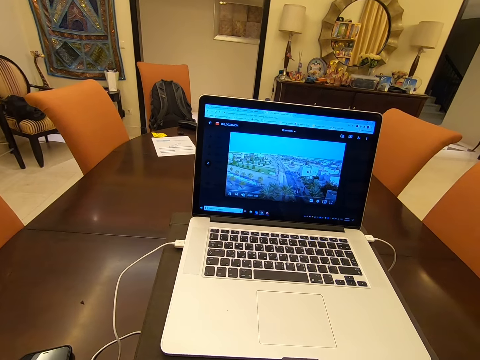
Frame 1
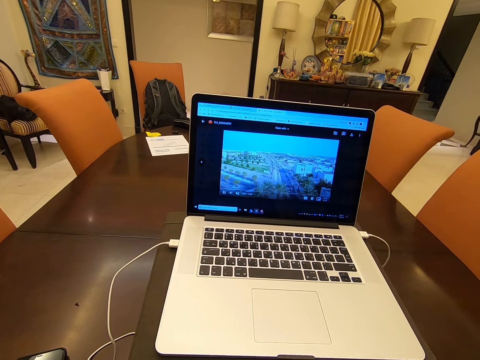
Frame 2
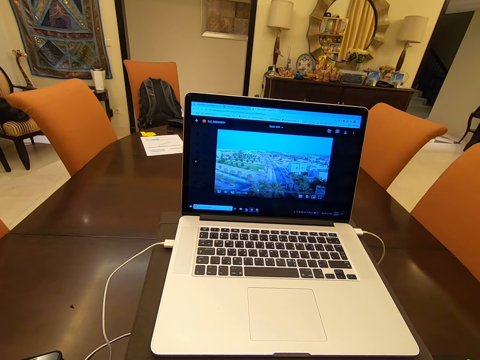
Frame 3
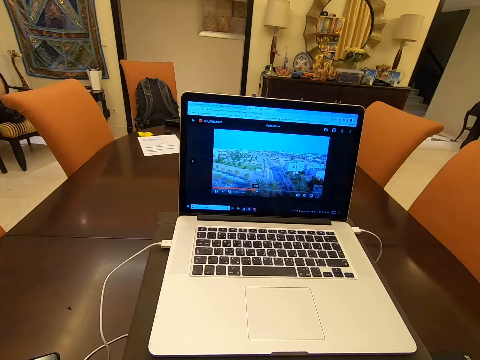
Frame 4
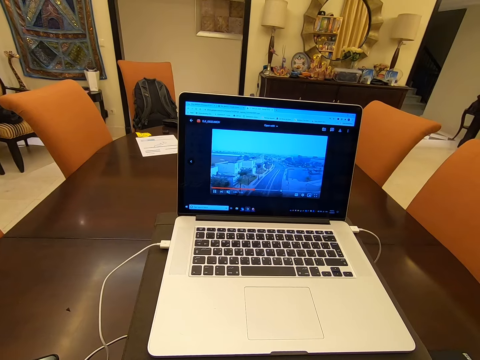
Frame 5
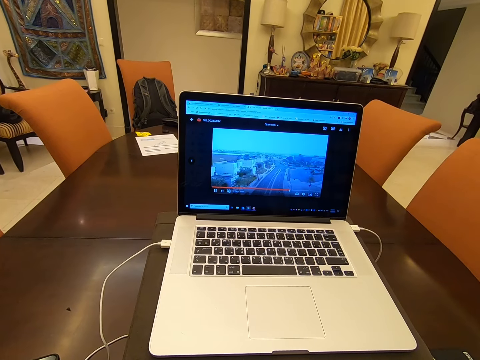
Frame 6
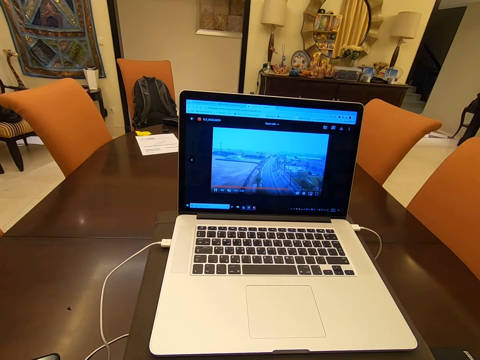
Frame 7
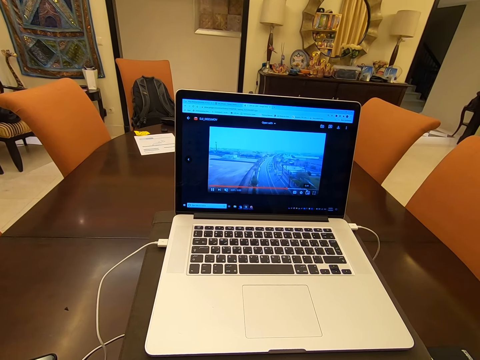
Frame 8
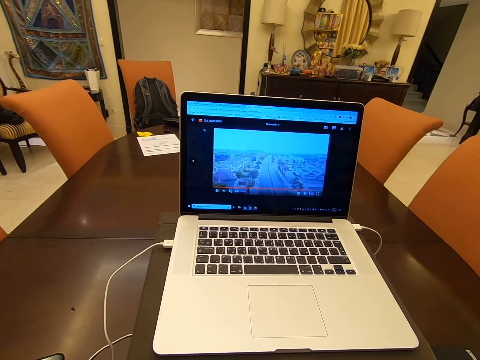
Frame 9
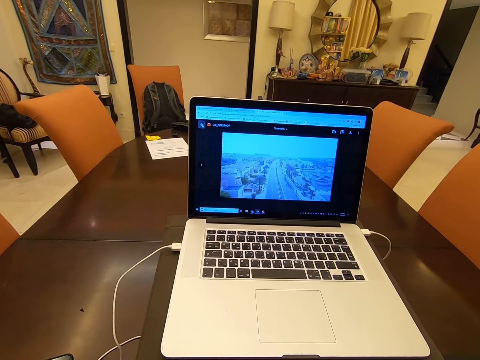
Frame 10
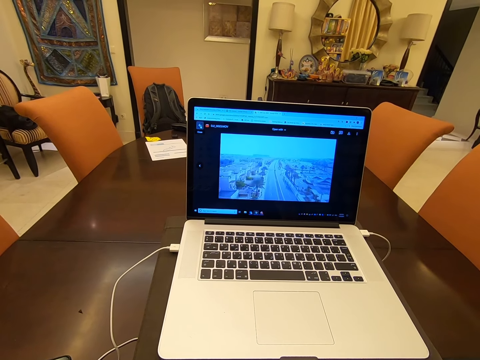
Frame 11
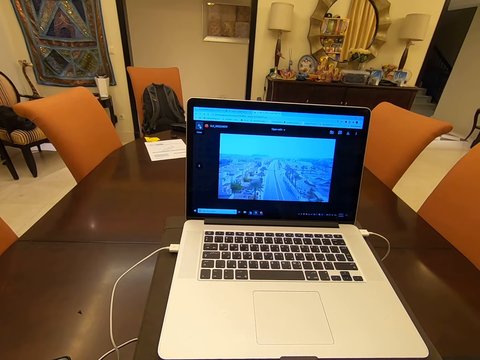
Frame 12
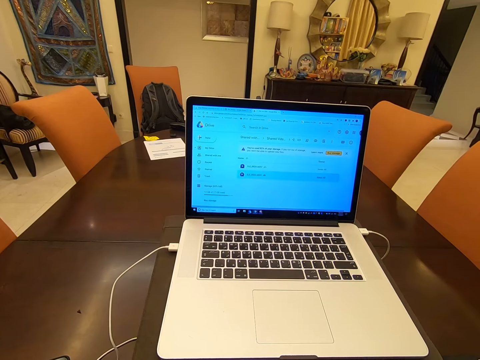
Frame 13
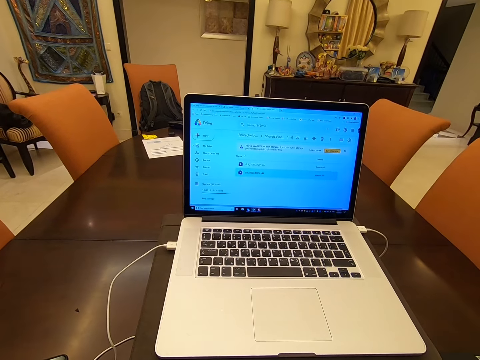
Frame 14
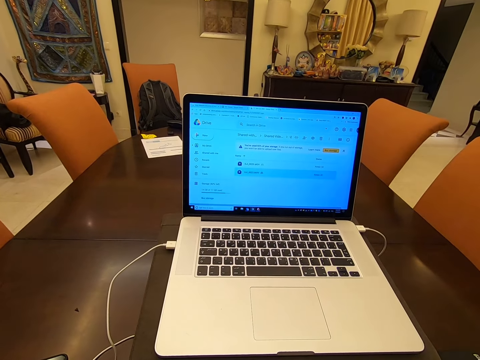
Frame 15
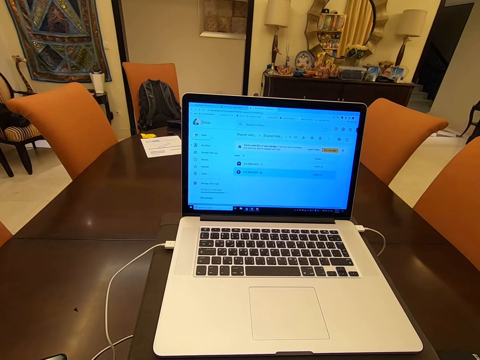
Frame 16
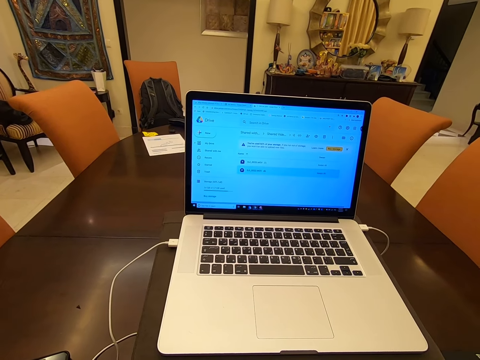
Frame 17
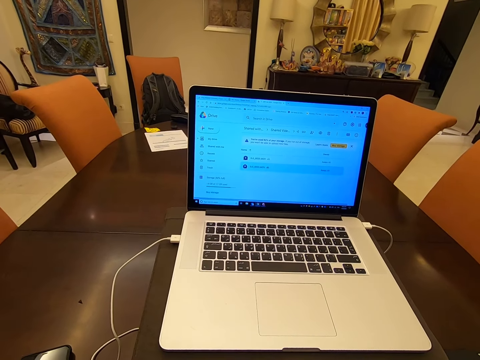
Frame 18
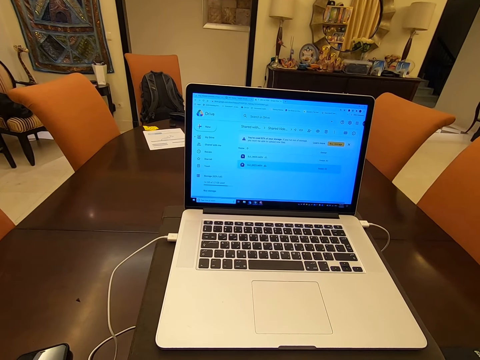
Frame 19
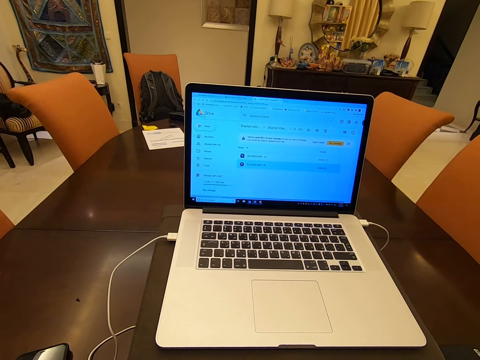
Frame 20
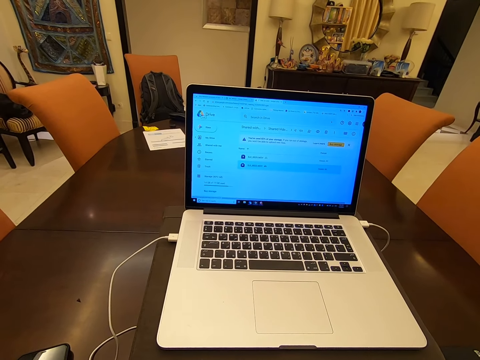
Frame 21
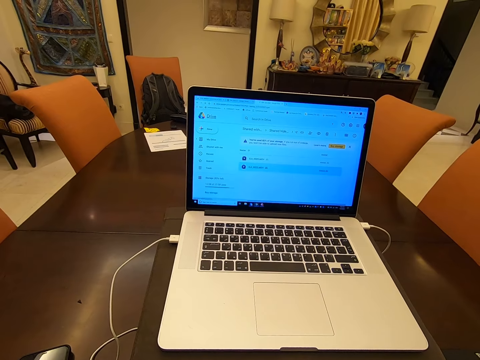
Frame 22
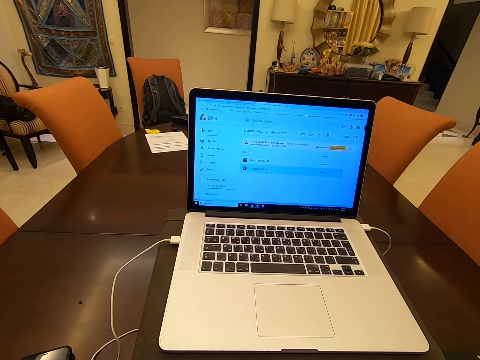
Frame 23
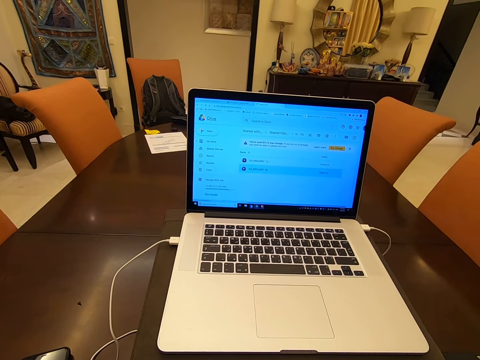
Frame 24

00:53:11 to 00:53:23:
The camera wearer forwards the video on the laptop. They operate the laptop.

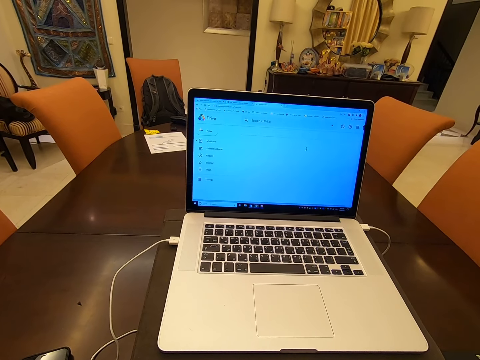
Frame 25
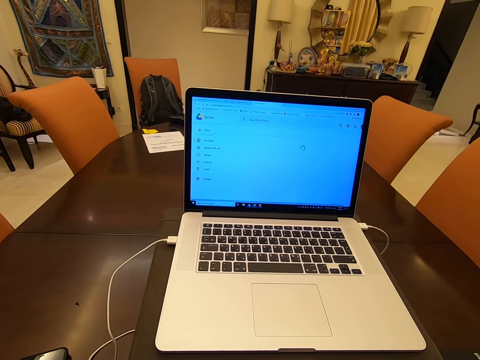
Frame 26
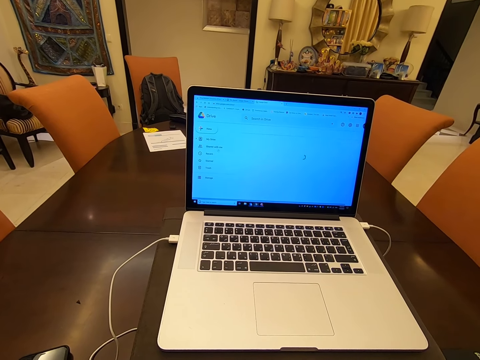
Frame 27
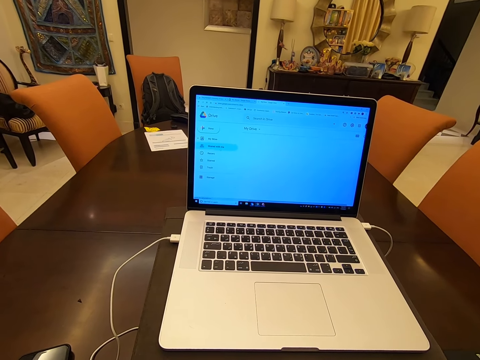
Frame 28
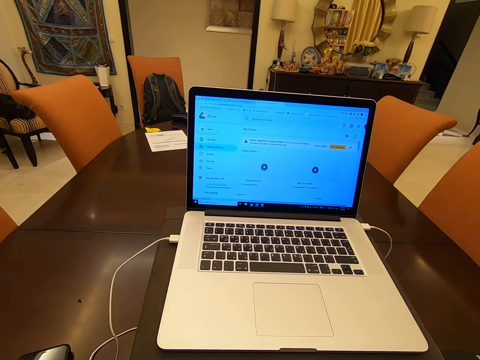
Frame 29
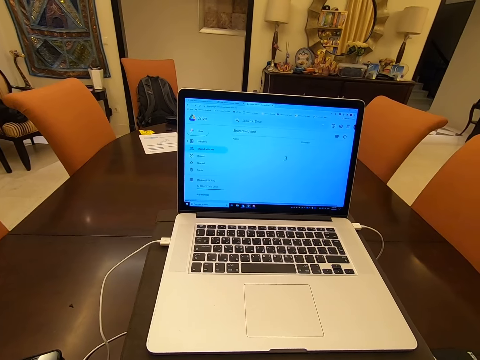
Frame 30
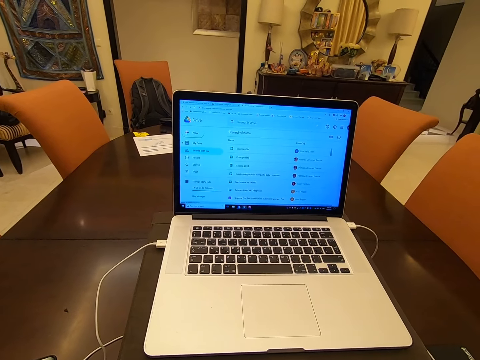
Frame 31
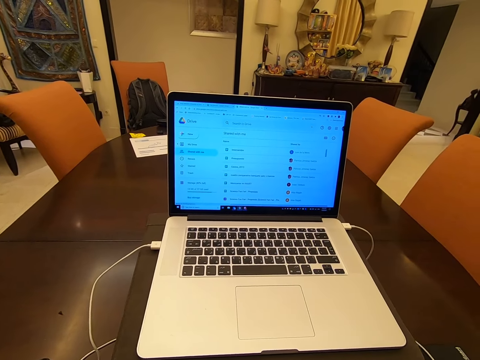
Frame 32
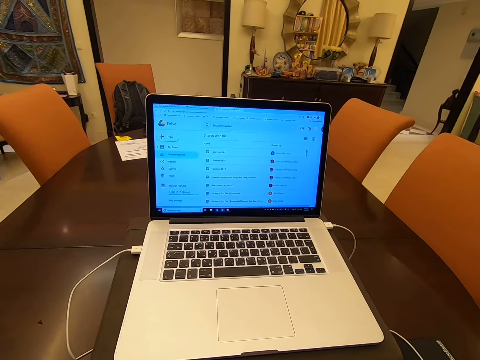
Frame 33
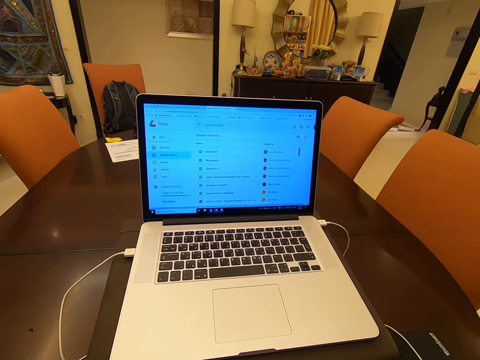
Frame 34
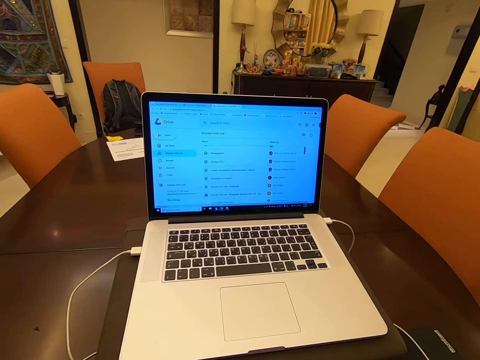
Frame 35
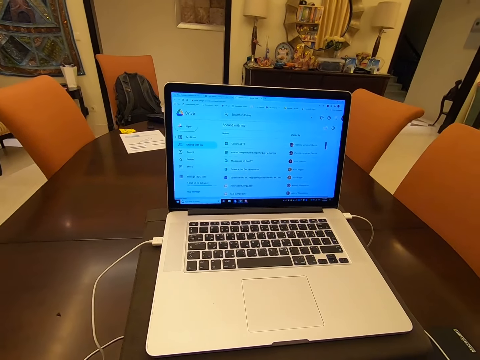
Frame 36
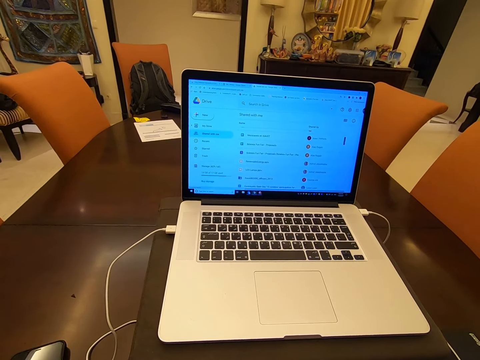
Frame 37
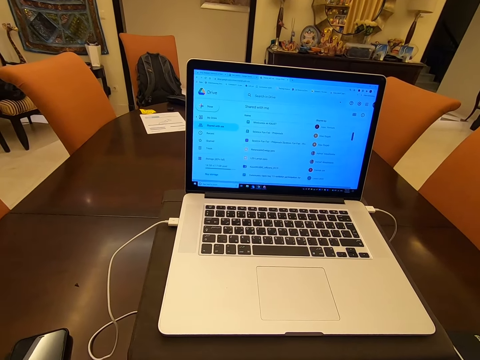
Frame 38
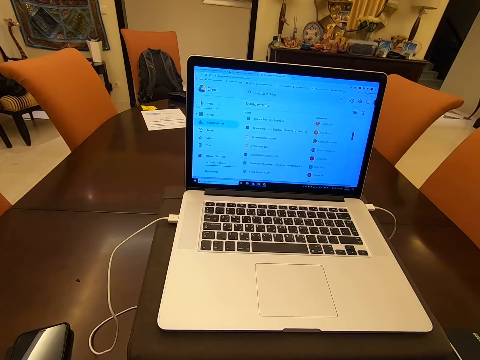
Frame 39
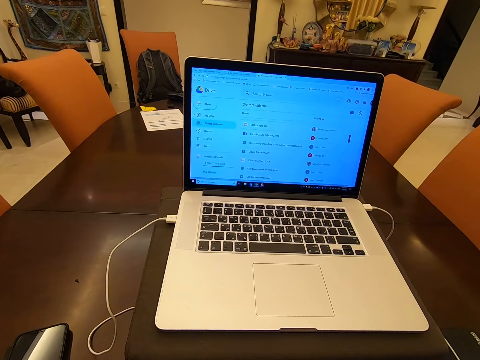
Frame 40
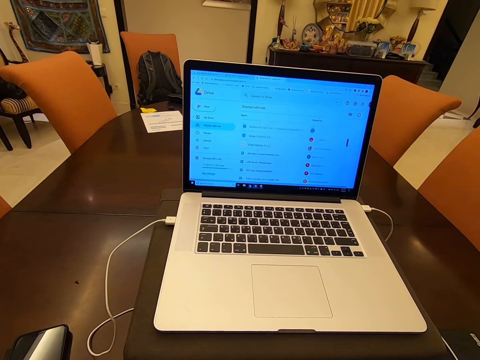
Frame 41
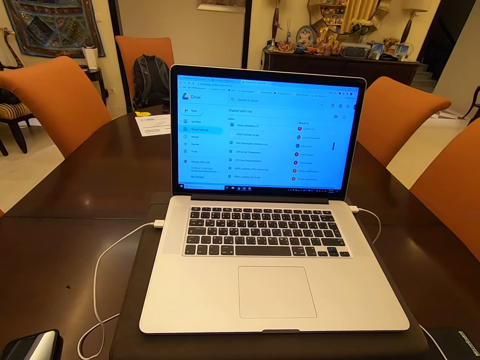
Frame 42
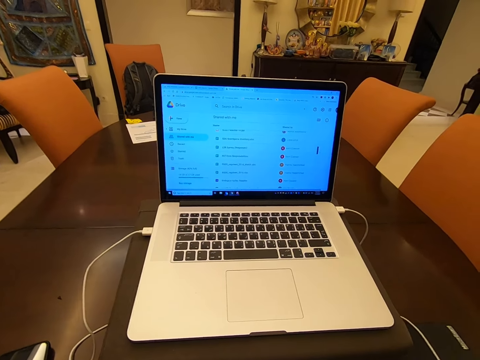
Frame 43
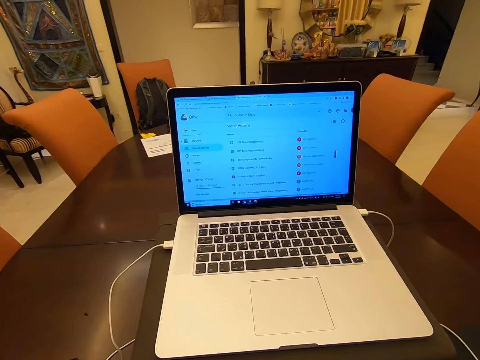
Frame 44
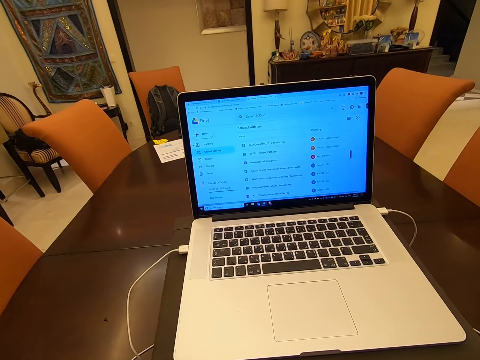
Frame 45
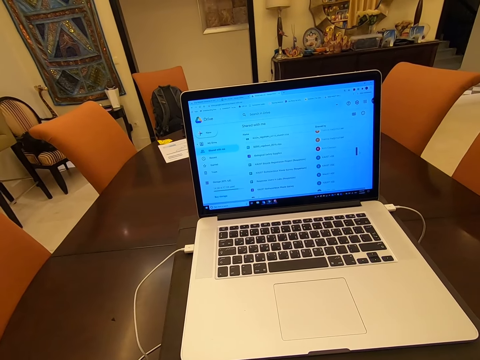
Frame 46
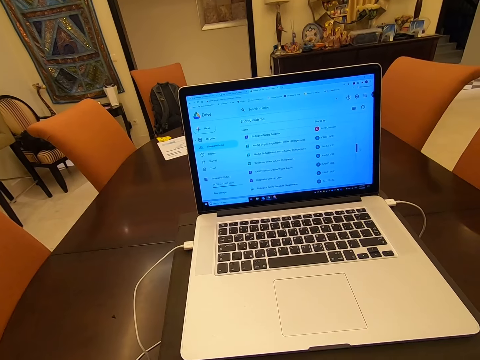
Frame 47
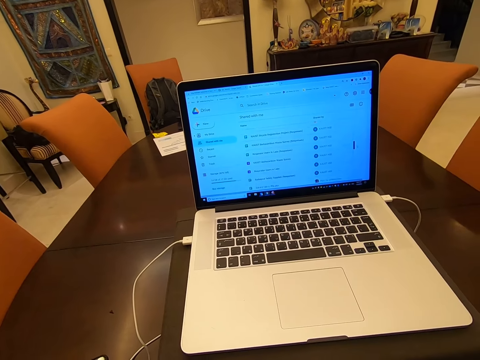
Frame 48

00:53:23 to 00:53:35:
The camera wearer scrolls on the laptop.
